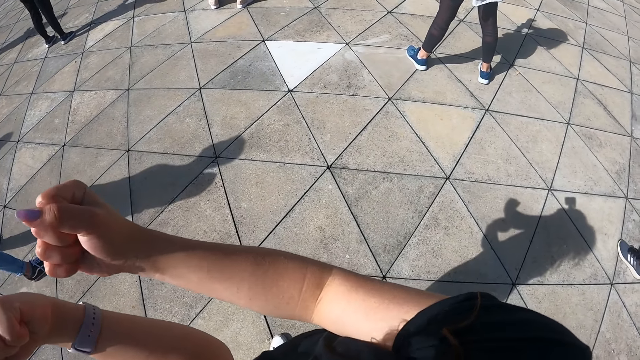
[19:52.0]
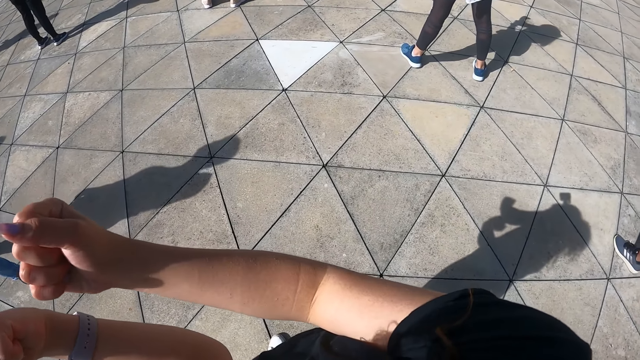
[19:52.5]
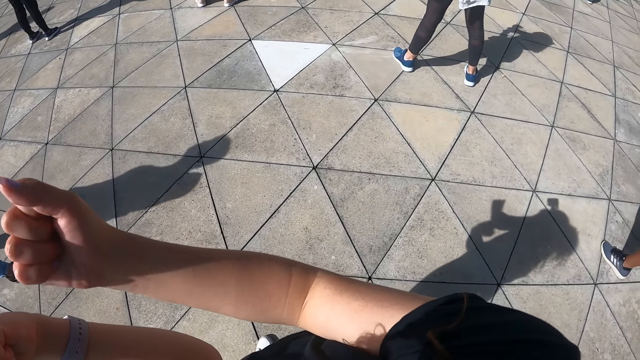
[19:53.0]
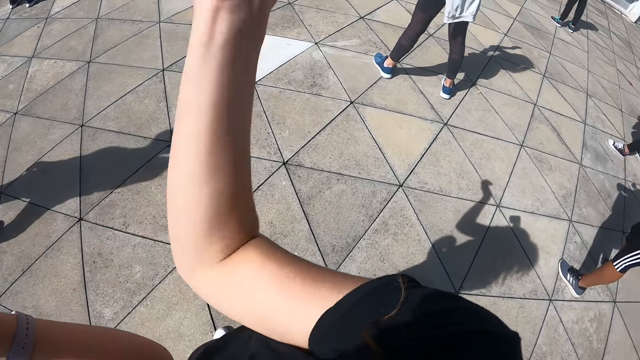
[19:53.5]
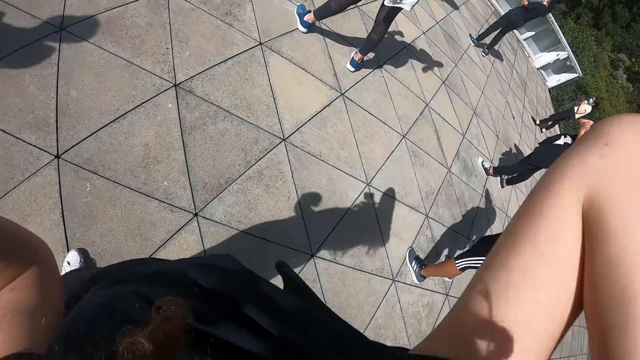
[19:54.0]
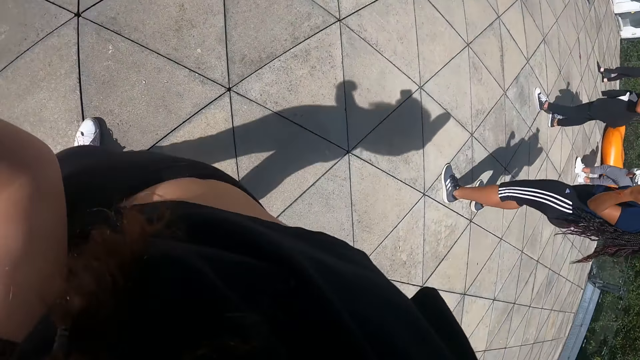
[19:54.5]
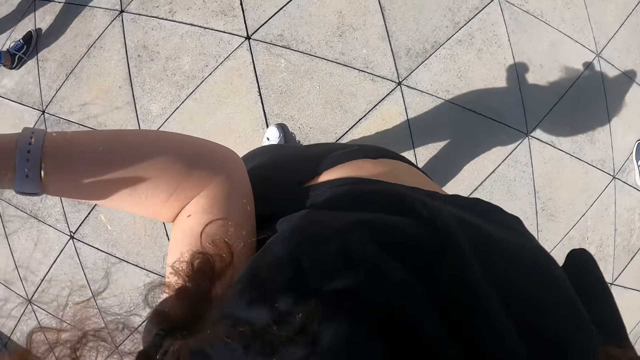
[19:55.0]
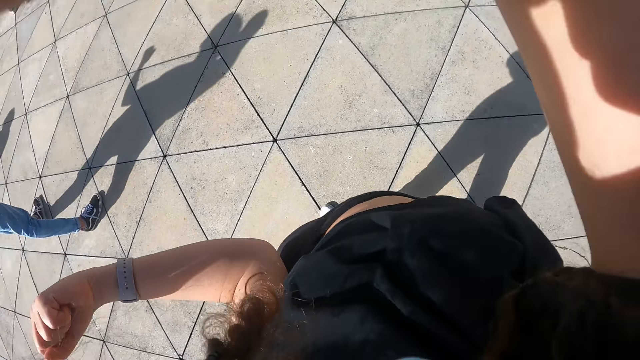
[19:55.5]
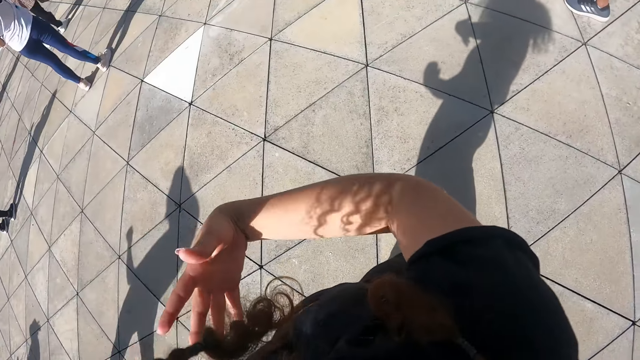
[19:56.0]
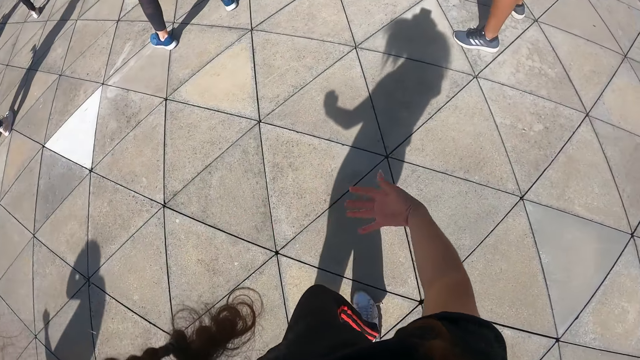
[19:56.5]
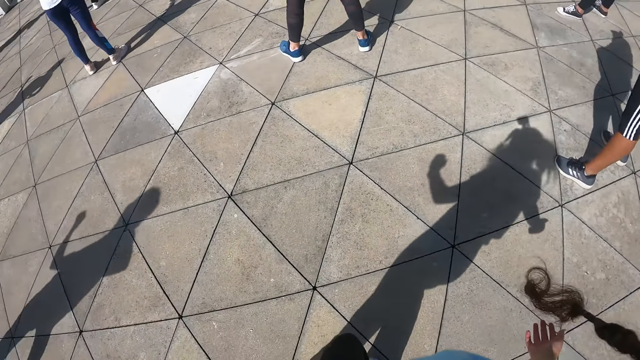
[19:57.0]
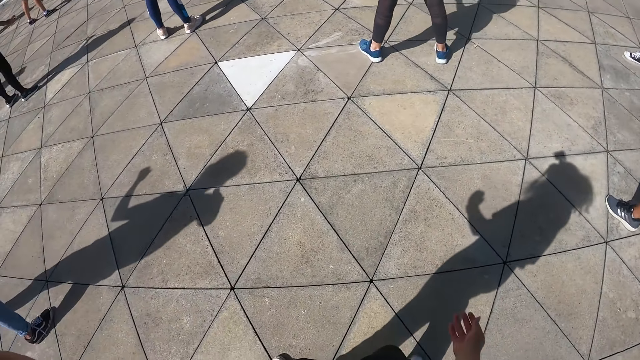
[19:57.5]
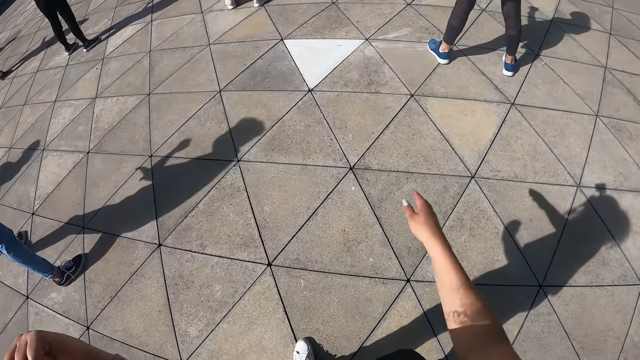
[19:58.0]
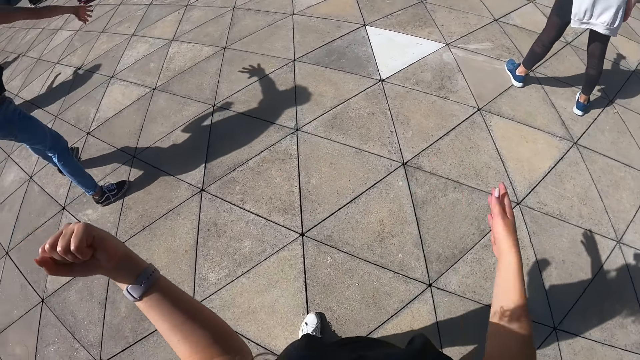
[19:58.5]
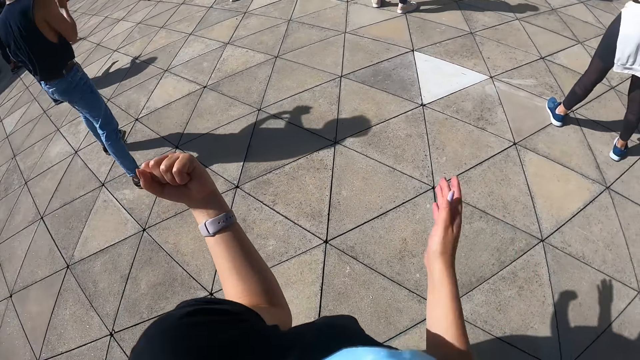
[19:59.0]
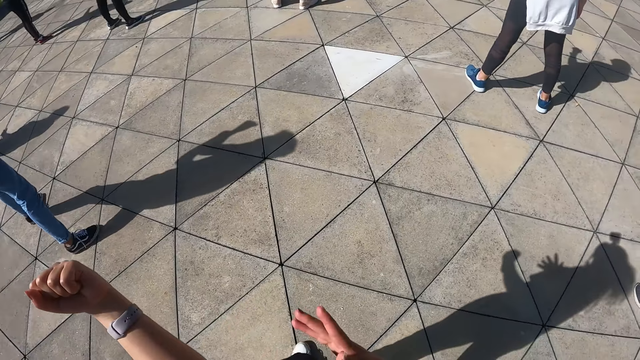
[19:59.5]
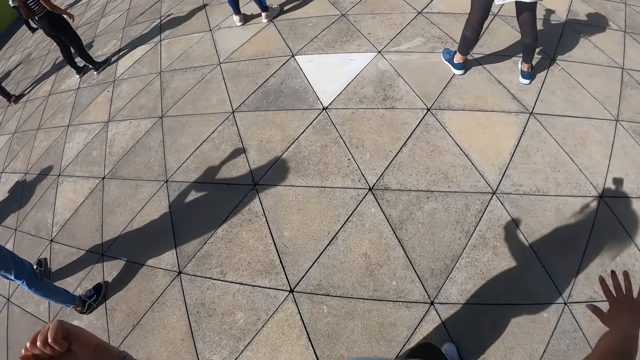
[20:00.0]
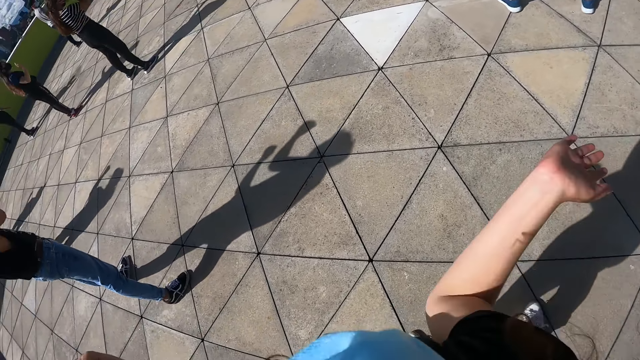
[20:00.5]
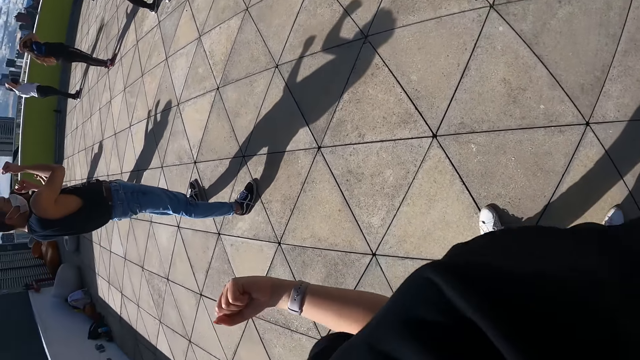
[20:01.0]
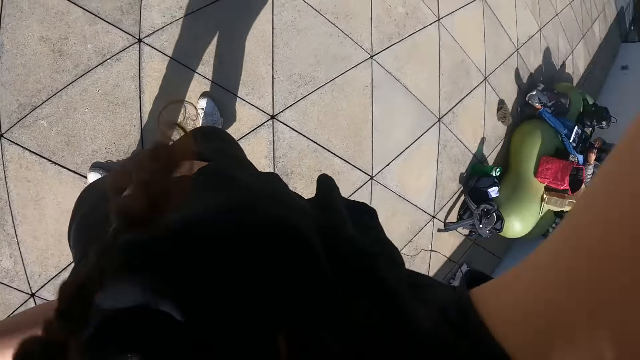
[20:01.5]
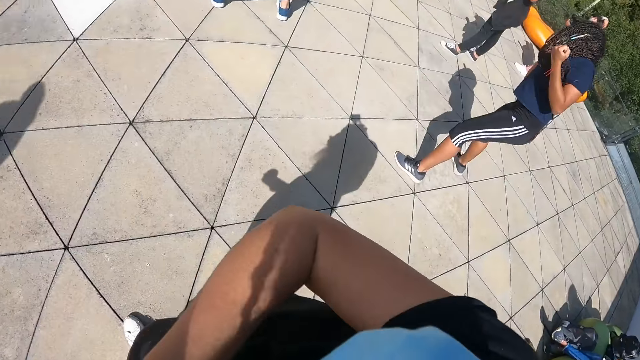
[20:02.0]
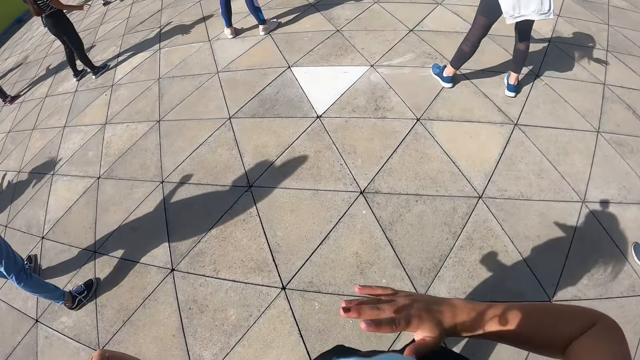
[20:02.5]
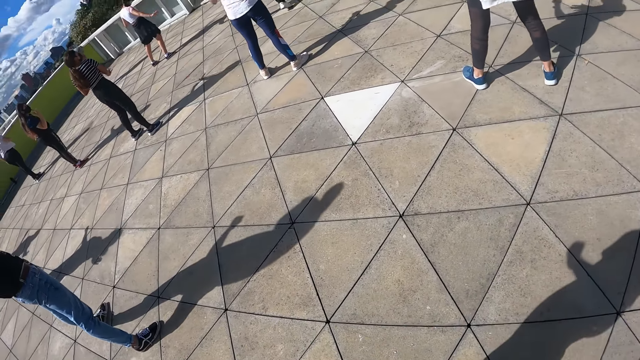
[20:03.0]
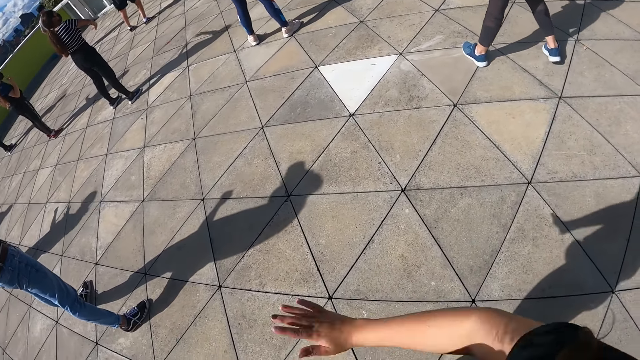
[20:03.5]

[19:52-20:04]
The camera wearer moves her right hand in the workout area.

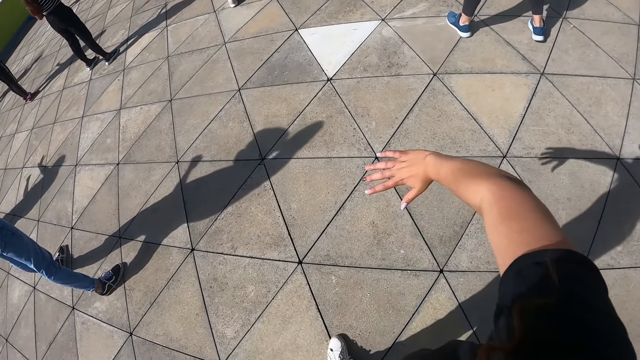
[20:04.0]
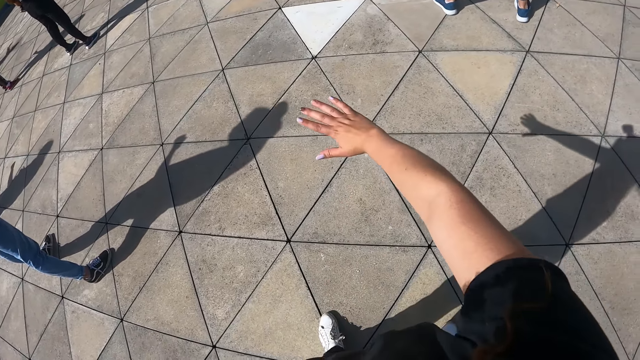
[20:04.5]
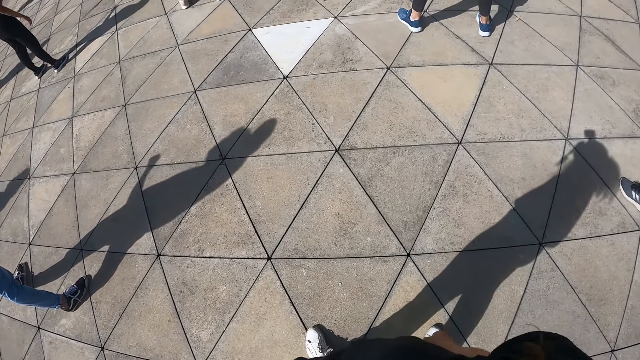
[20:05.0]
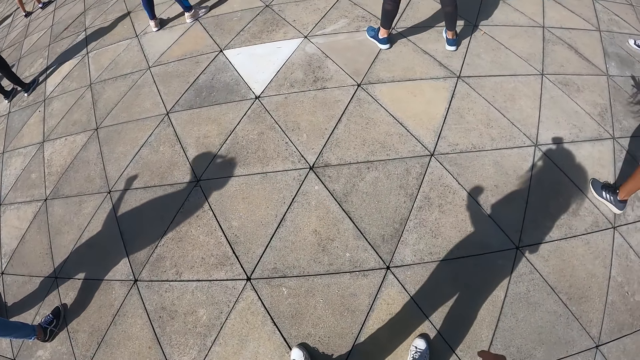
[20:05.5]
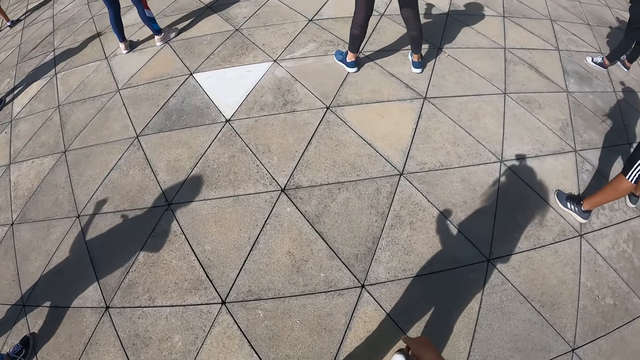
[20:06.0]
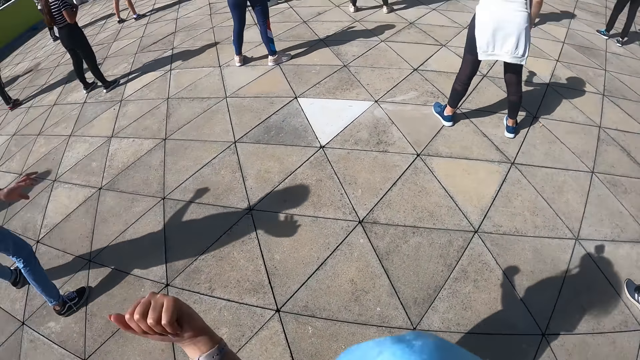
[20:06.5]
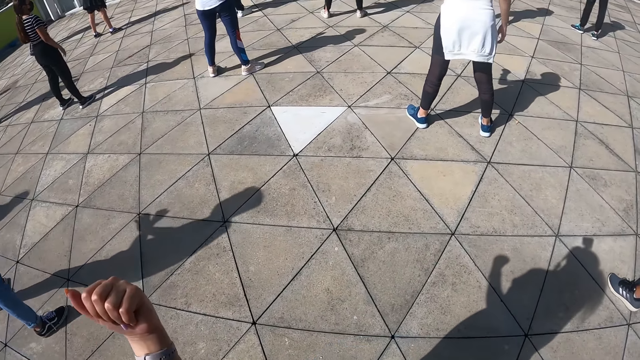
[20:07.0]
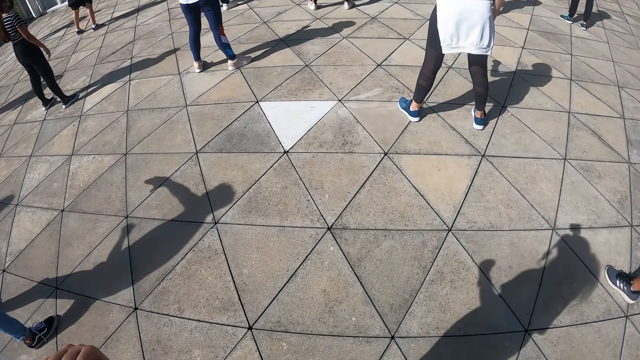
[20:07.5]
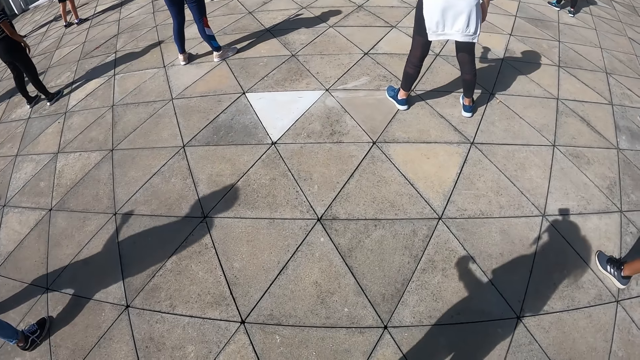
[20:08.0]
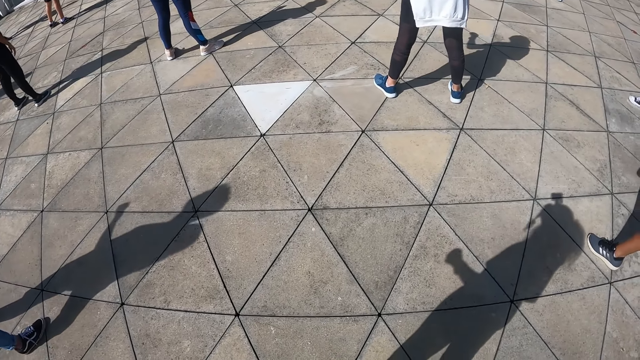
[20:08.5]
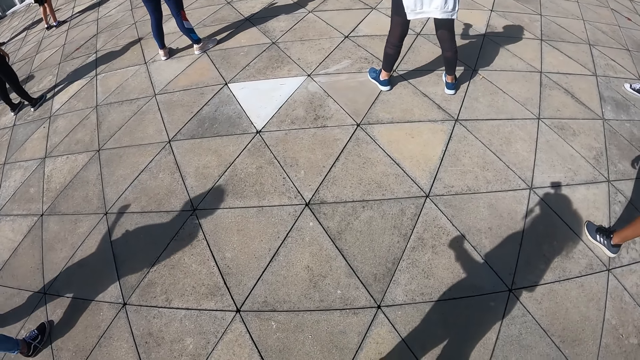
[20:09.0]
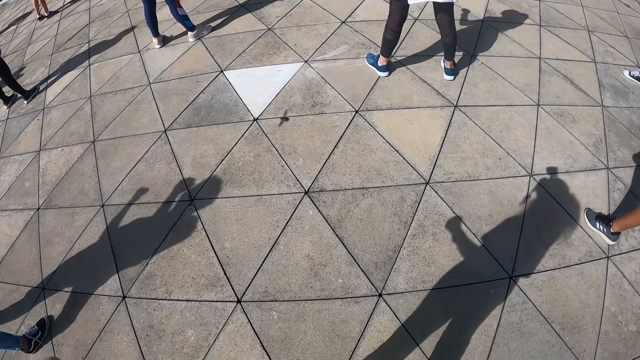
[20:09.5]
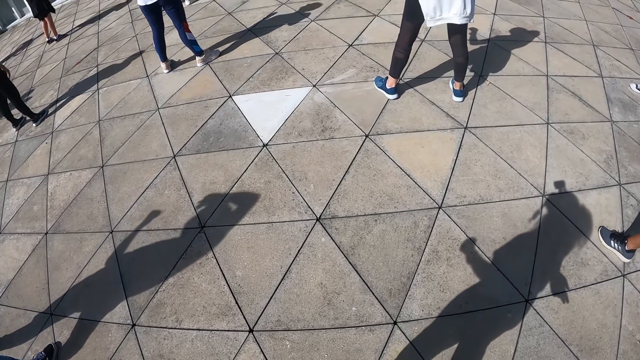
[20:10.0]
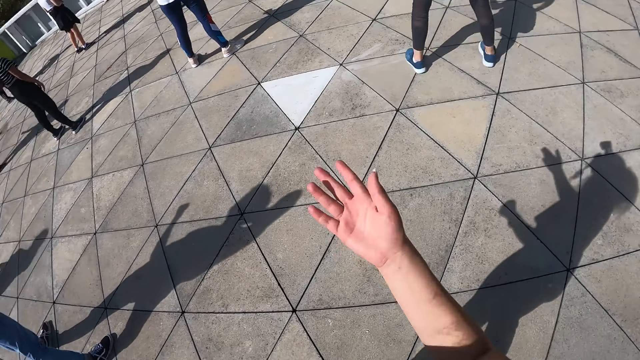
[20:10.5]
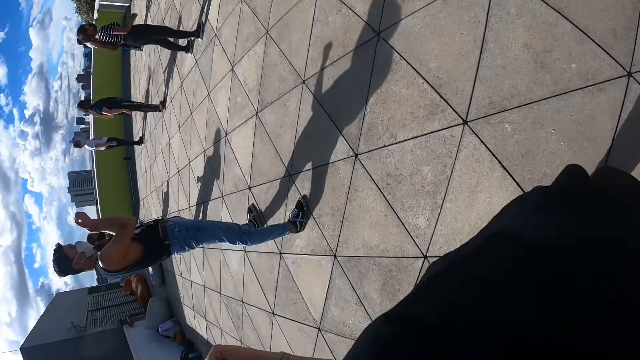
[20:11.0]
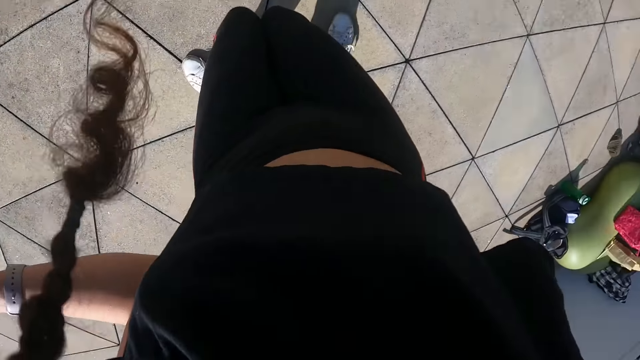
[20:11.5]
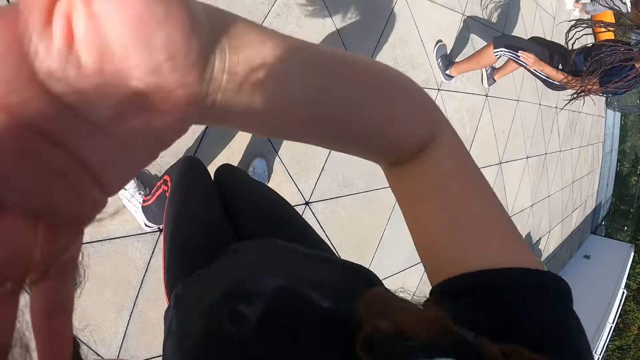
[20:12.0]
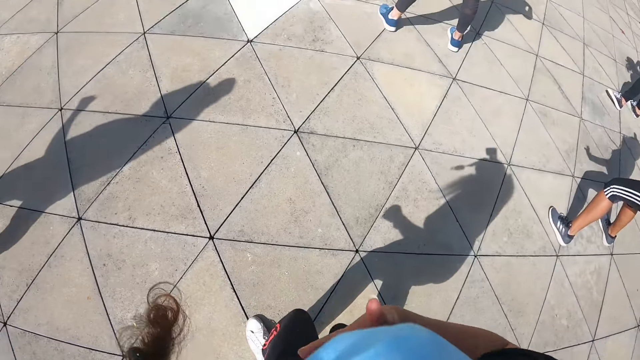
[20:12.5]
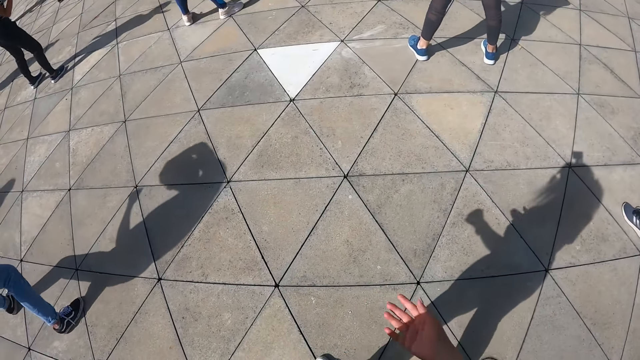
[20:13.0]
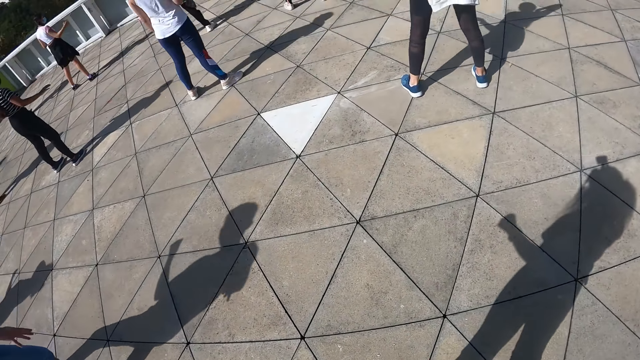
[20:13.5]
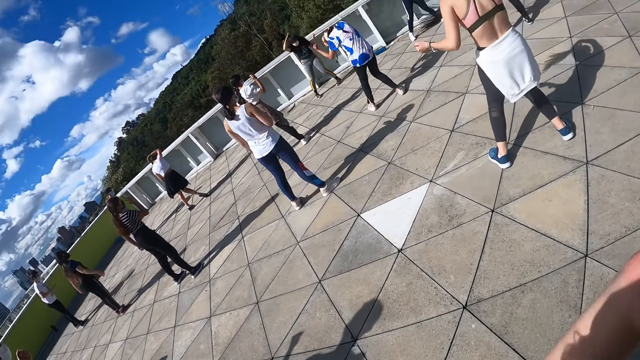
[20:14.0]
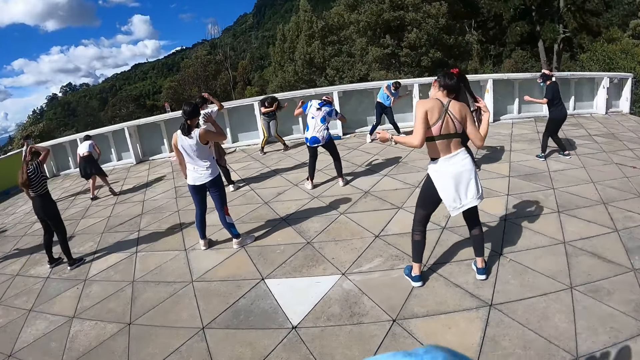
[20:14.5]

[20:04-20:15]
The camera wearer stands in the workout area. She moves her right hand in the workout area.
